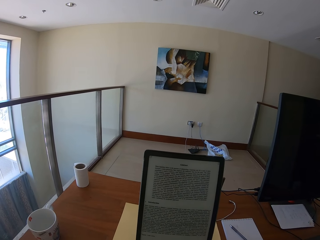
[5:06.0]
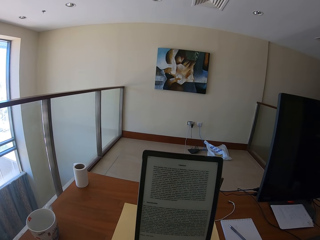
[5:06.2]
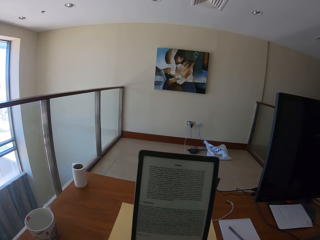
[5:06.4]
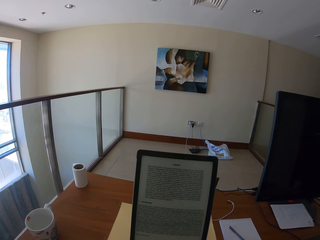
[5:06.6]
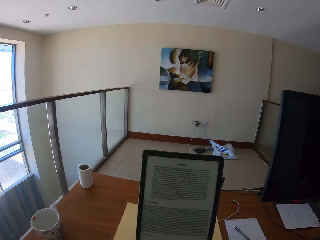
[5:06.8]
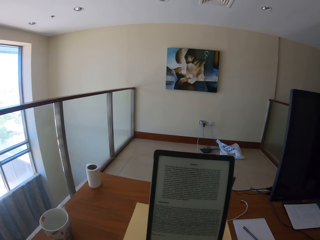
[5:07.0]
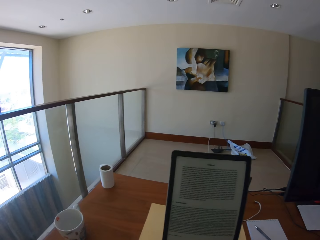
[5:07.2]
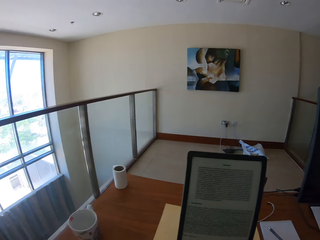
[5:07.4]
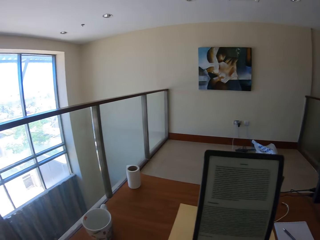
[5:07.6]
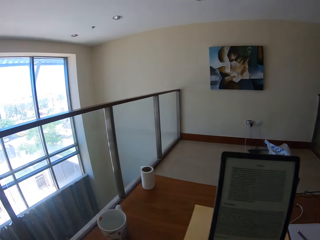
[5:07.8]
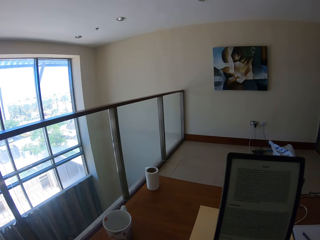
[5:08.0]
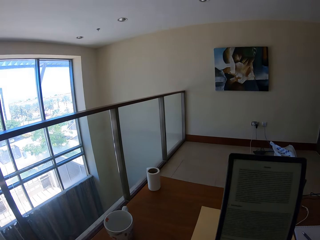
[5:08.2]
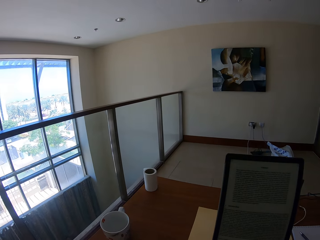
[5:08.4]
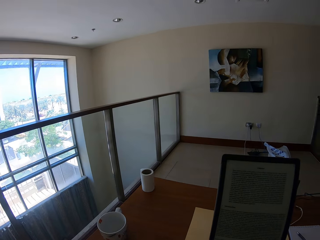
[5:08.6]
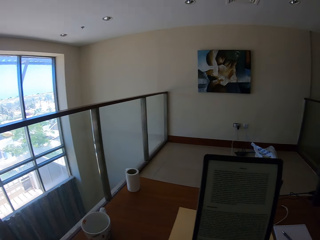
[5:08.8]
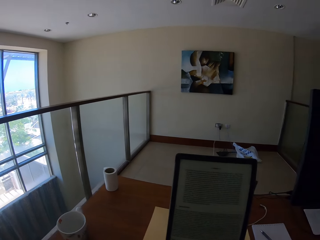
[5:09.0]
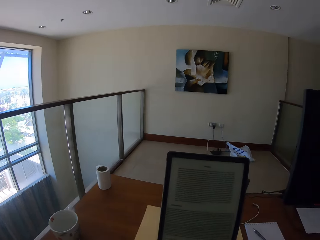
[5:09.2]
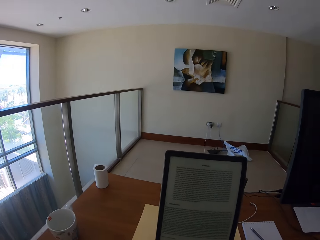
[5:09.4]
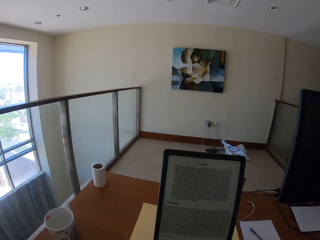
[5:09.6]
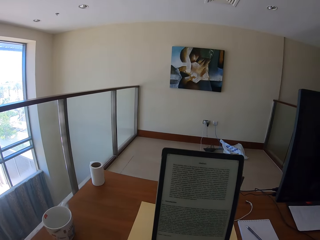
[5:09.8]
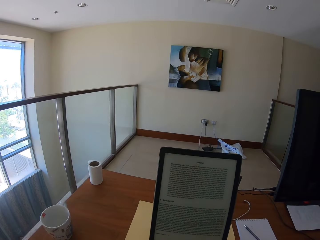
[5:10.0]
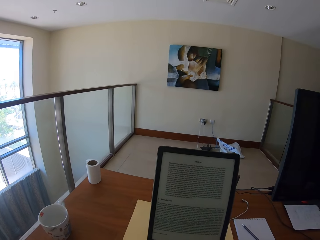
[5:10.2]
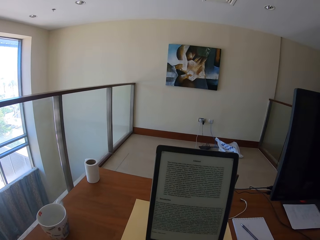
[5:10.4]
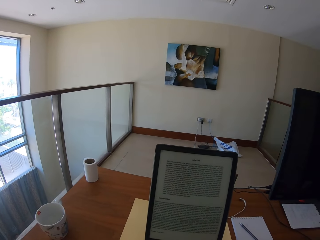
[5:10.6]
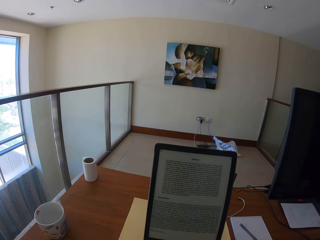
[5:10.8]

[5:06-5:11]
The camera wearer reads from the tablet.

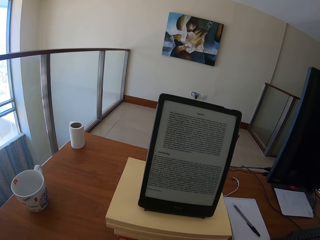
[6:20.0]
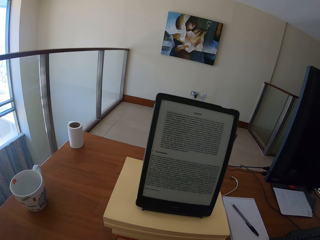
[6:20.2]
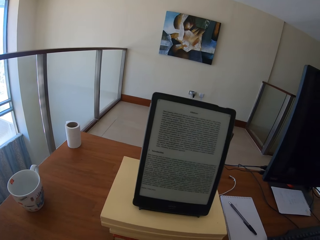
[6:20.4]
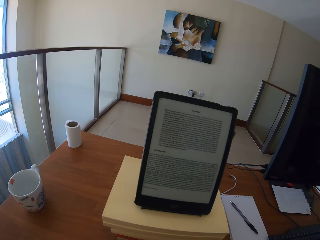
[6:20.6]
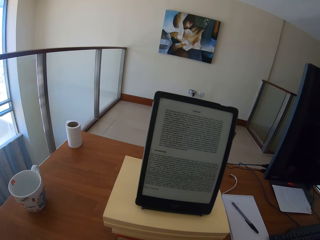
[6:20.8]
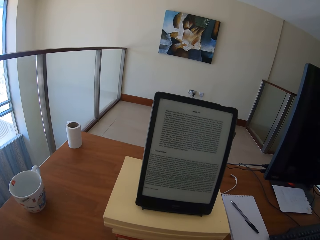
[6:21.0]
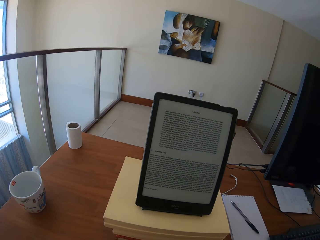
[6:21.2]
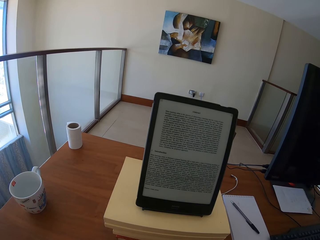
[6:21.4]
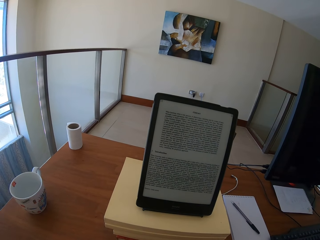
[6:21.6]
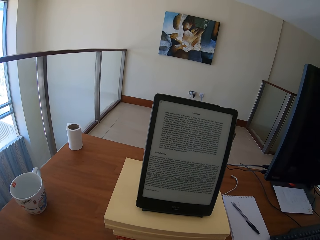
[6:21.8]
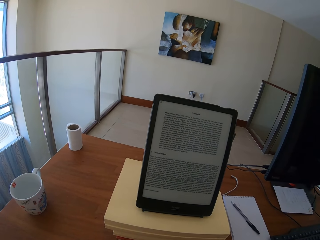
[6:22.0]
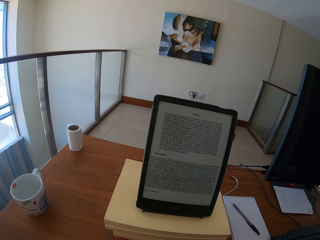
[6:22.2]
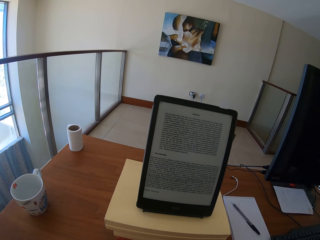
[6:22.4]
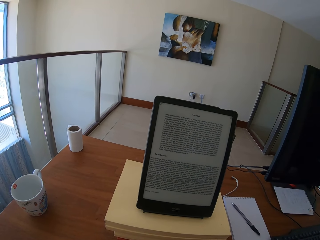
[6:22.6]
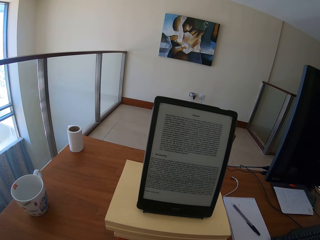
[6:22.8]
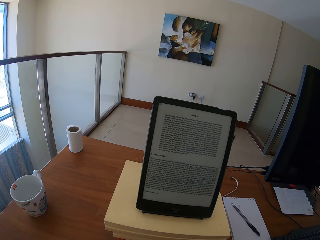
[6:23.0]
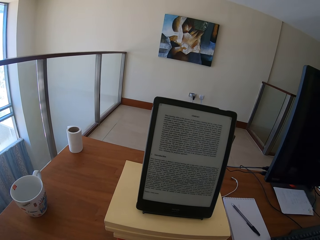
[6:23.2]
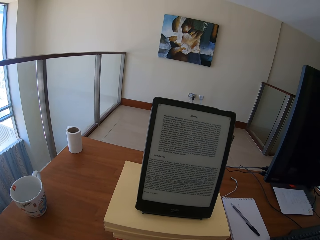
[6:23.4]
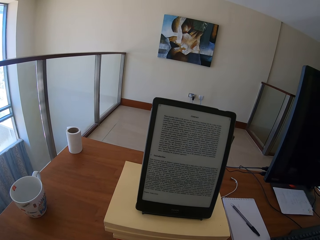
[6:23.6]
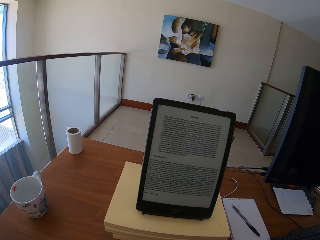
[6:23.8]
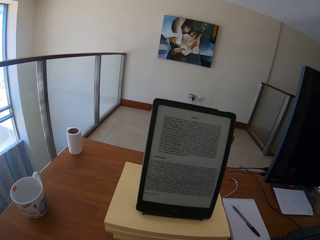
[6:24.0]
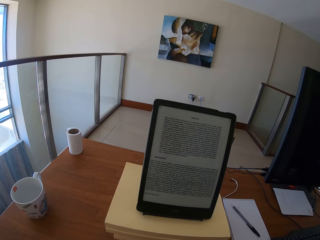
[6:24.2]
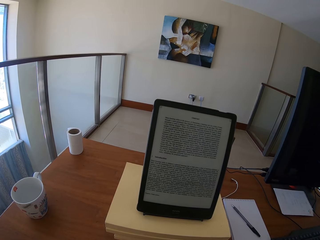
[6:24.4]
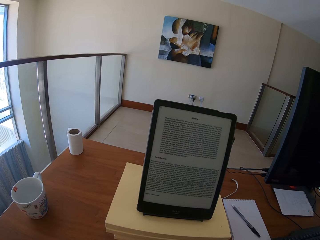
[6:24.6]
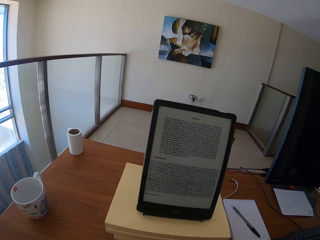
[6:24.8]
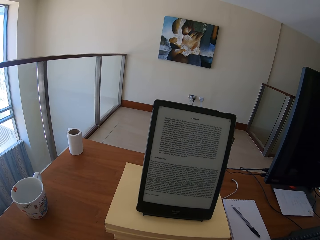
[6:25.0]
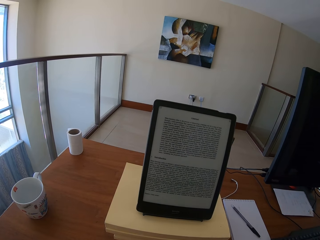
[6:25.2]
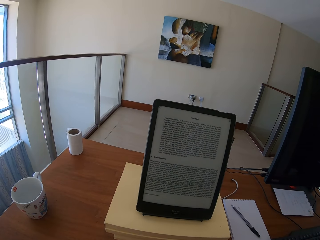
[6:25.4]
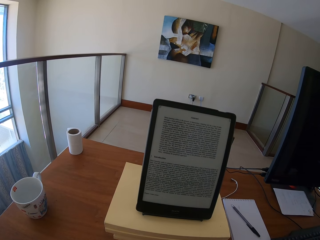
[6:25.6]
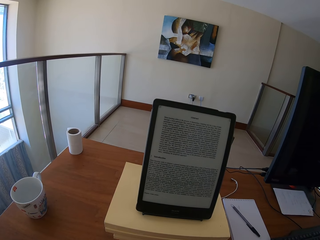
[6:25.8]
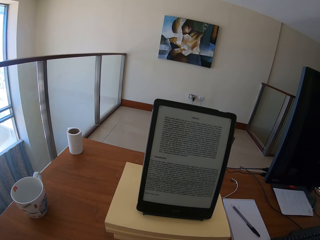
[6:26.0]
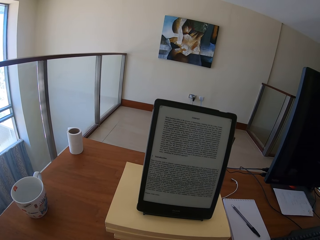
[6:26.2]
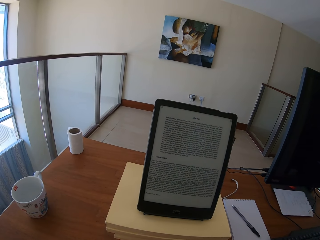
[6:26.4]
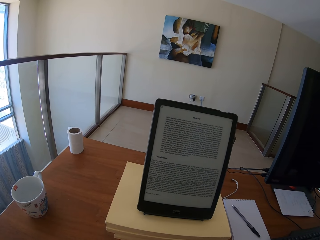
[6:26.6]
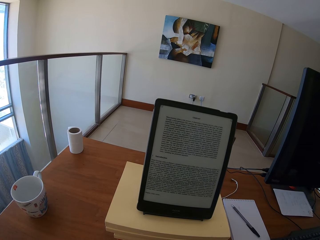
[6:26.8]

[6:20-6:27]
The camera wearer leaves the tablet on the table.

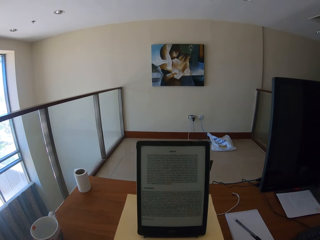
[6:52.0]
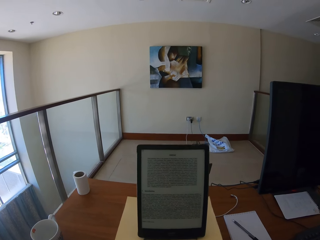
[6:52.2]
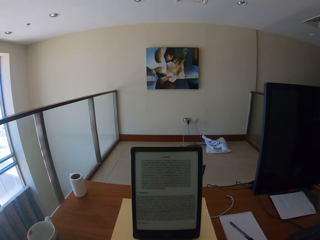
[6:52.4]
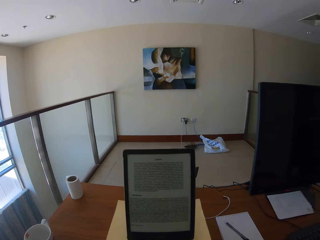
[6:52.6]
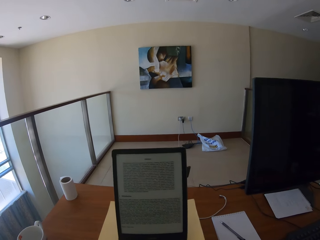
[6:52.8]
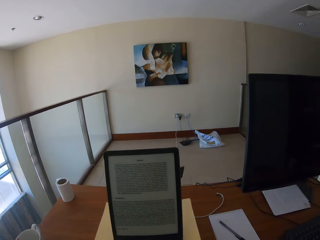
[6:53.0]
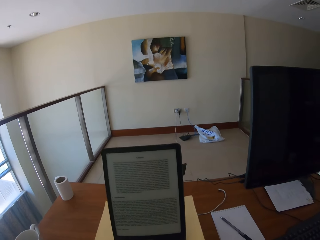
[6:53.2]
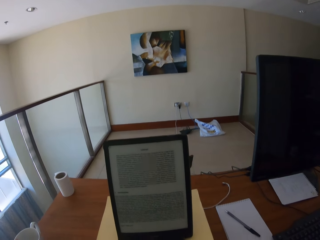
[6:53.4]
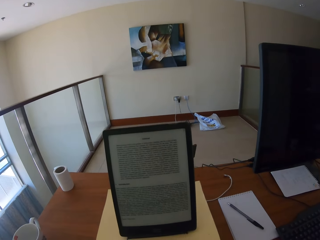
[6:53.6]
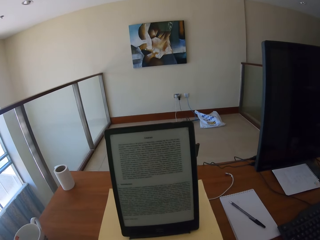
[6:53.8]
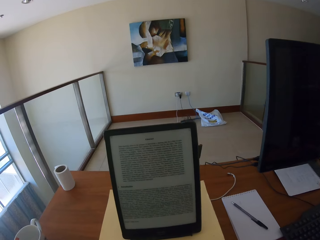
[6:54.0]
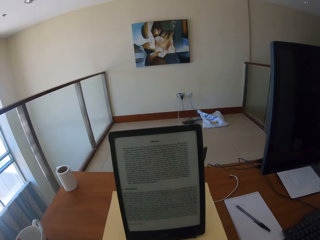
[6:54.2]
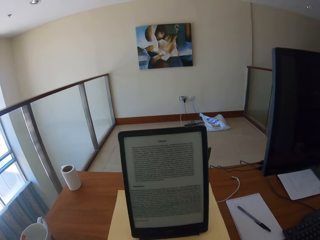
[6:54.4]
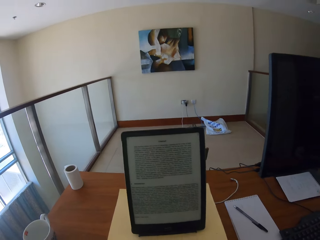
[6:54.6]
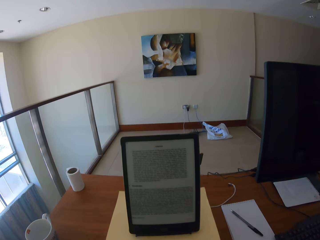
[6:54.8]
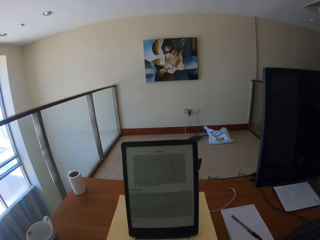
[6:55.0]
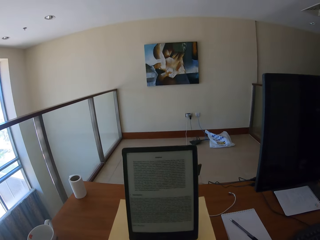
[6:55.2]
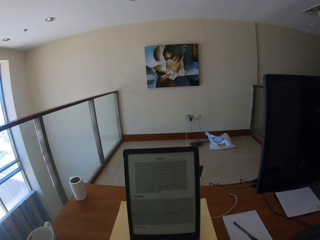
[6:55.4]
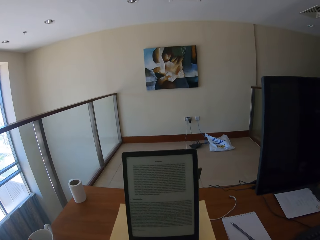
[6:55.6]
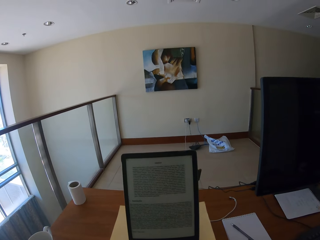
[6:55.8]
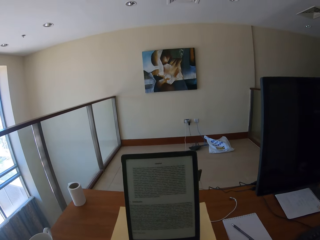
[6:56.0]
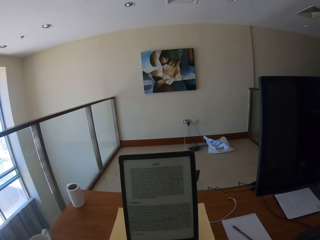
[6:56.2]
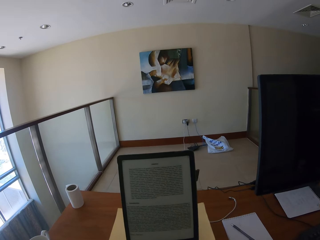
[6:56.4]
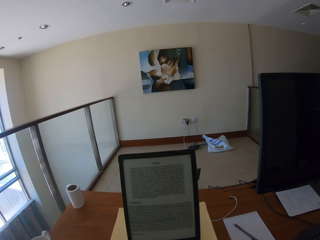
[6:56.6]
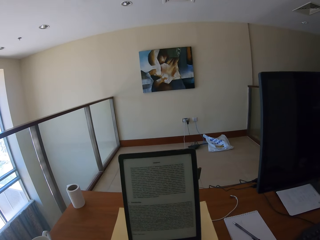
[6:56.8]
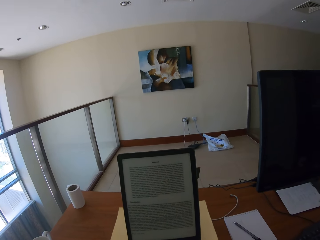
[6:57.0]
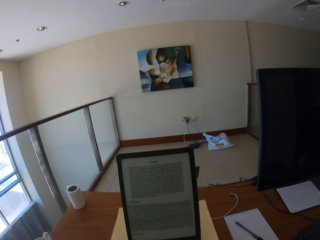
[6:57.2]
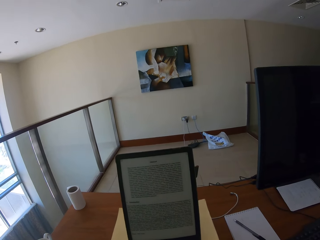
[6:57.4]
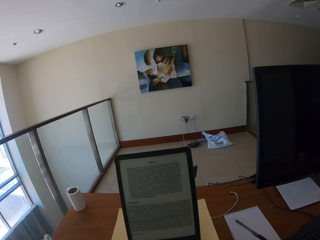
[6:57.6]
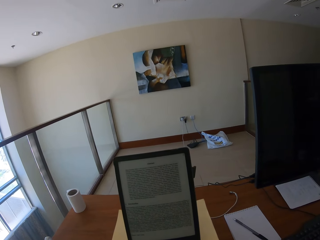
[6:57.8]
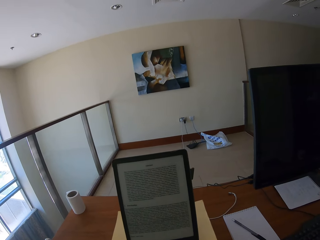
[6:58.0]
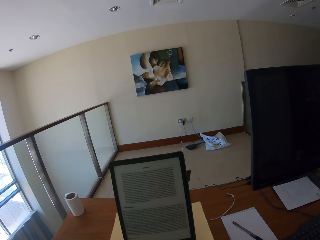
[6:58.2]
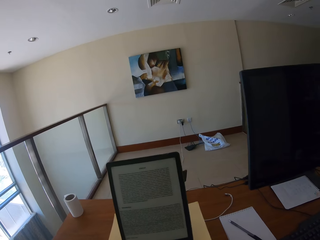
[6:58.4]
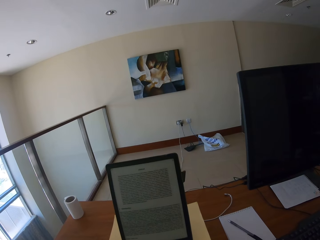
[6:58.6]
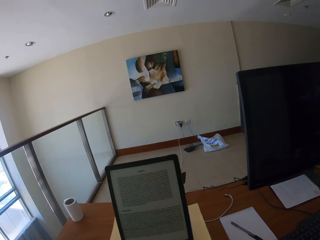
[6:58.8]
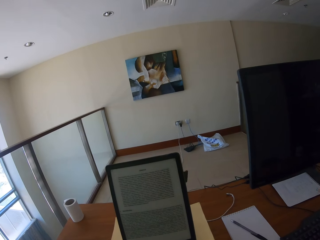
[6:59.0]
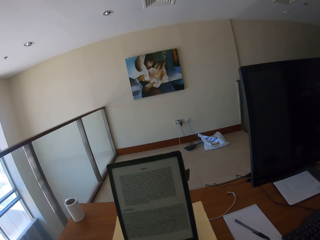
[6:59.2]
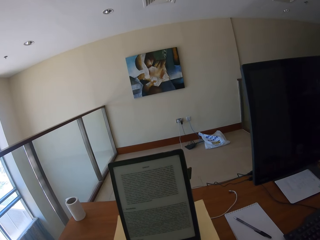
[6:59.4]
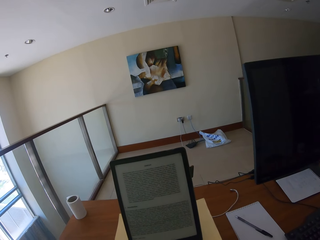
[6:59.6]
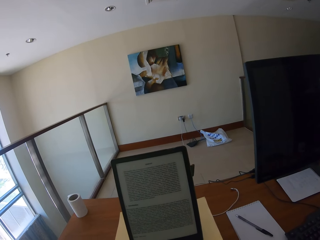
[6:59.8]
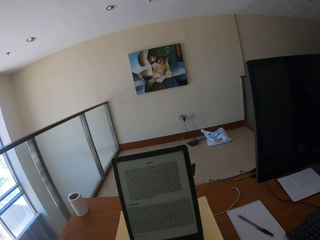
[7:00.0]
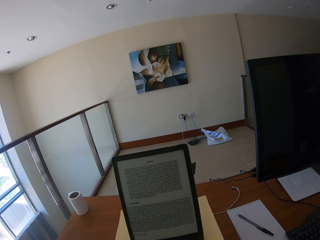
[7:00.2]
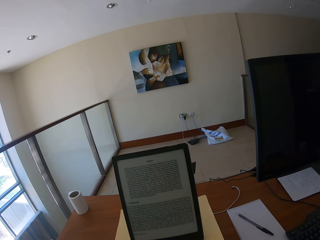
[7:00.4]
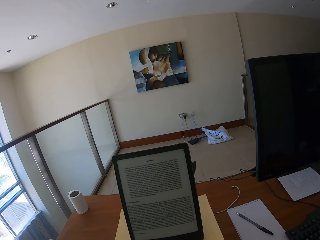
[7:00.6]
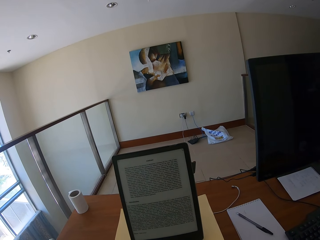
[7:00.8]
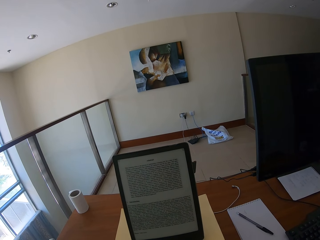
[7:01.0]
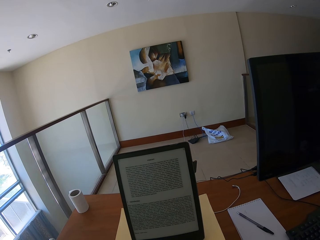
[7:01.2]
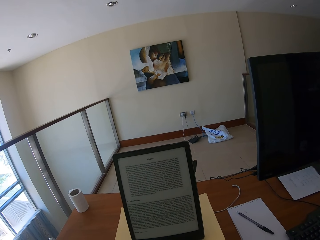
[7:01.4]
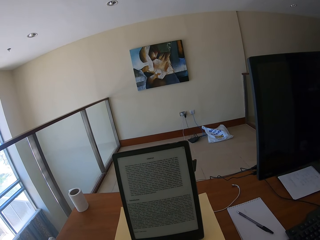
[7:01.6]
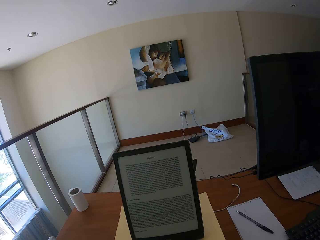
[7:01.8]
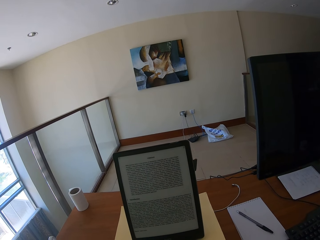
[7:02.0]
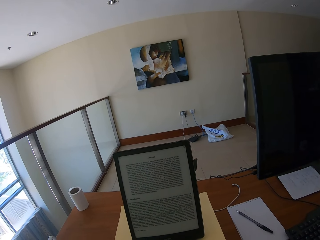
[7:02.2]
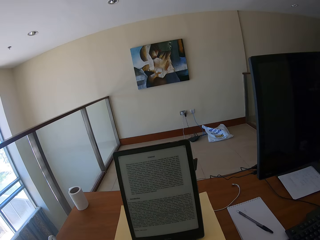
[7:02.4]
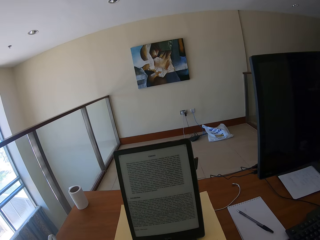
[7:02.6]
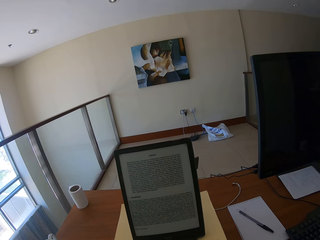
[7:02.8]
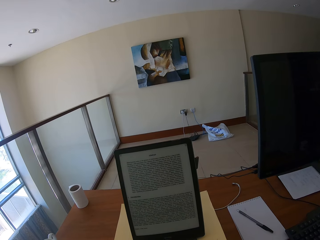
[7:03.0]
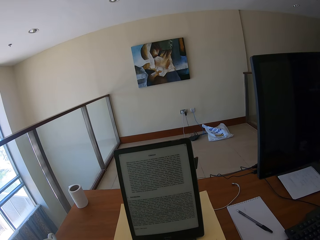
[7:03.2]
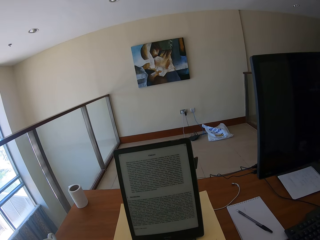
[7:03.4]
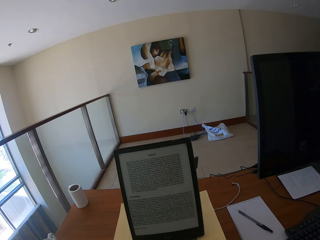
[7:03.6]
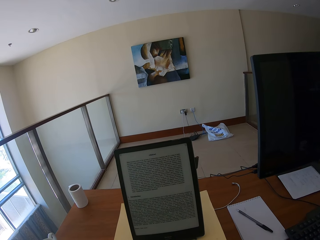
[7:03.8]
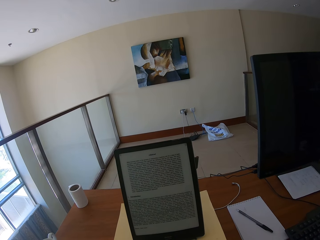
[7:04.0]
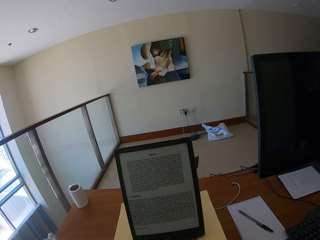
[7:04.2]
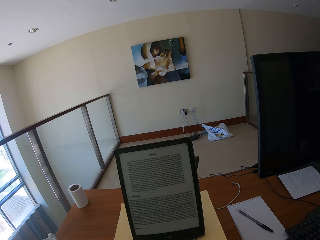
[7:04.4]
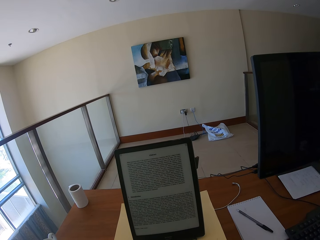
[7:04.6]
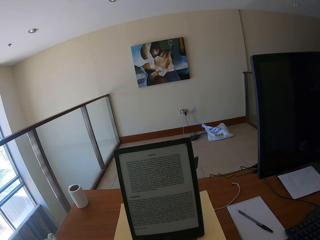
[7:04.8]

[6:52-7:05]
The camera wearer looks around.
